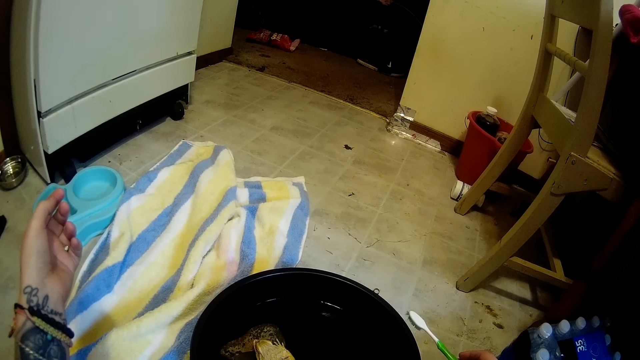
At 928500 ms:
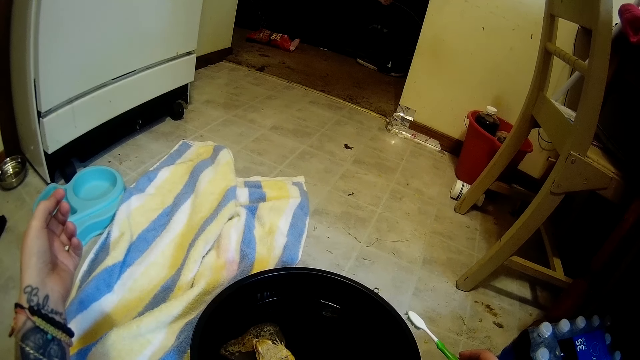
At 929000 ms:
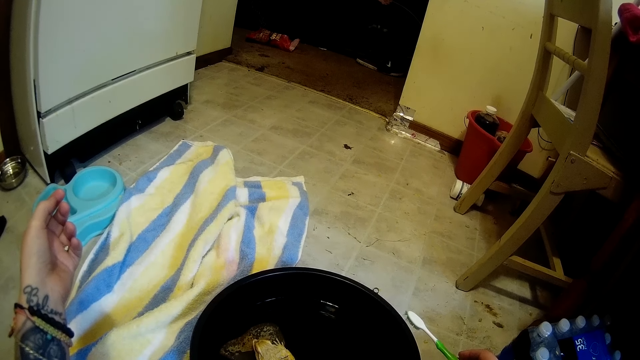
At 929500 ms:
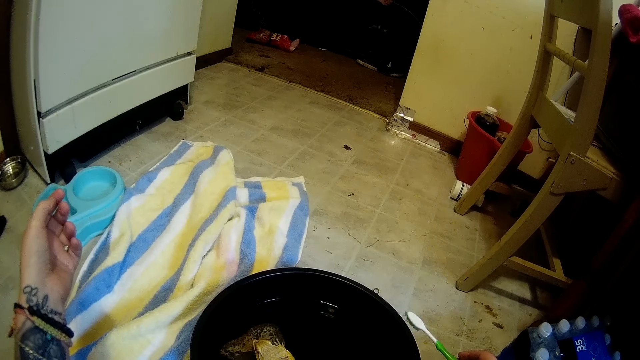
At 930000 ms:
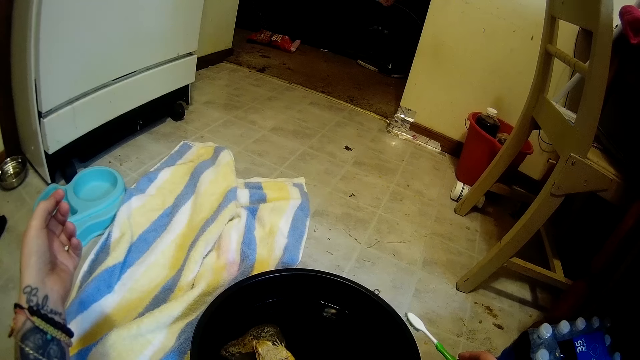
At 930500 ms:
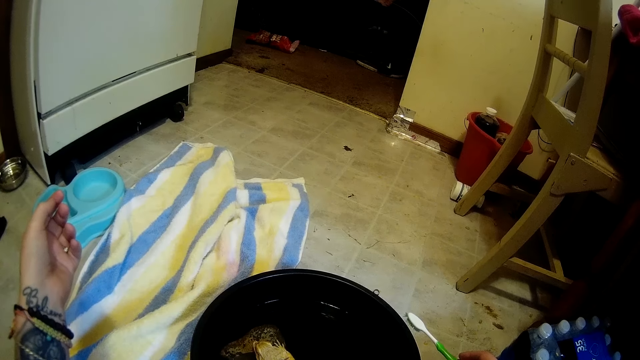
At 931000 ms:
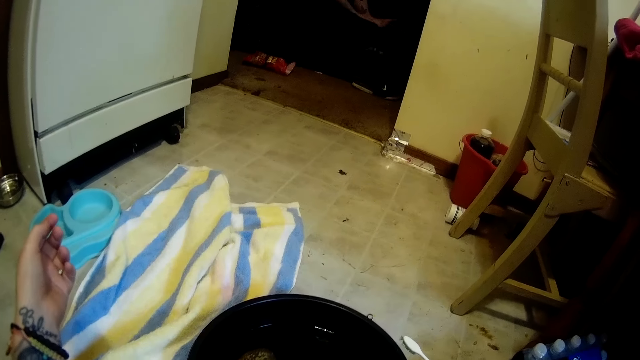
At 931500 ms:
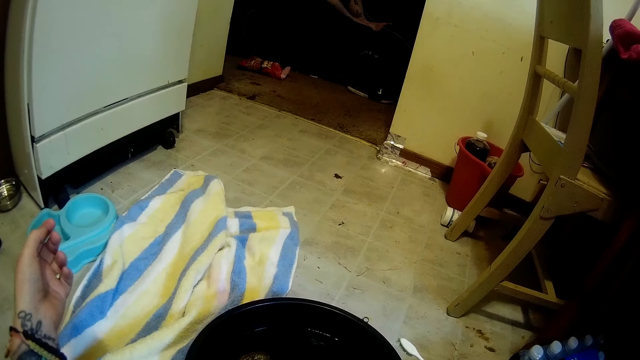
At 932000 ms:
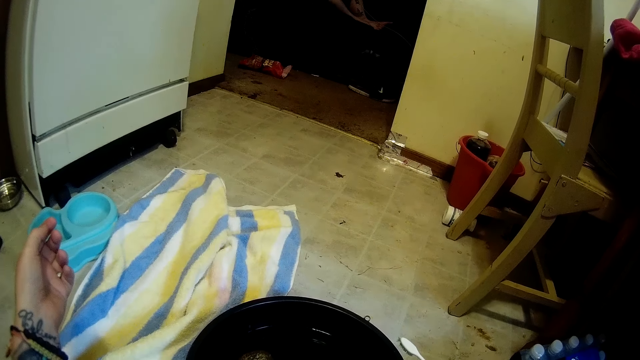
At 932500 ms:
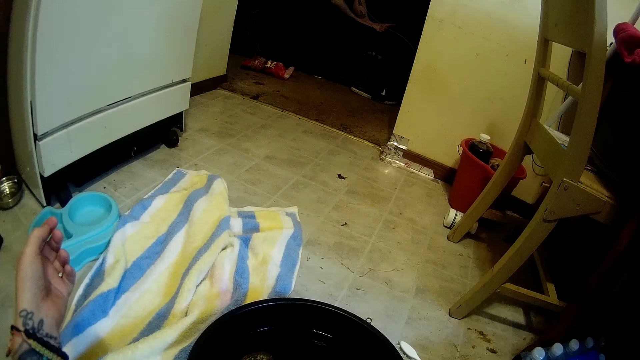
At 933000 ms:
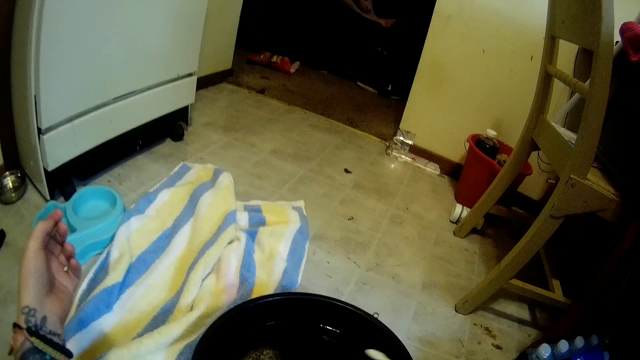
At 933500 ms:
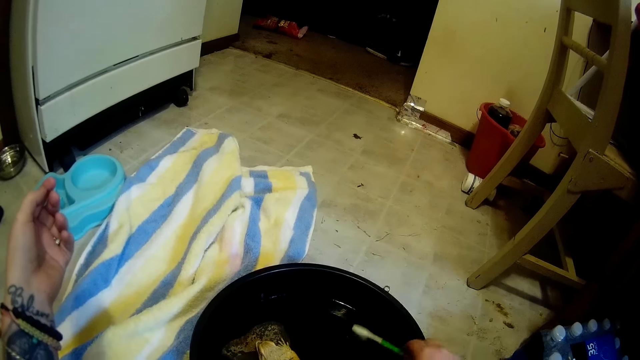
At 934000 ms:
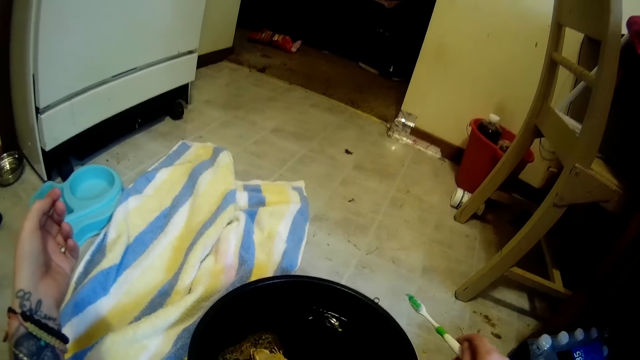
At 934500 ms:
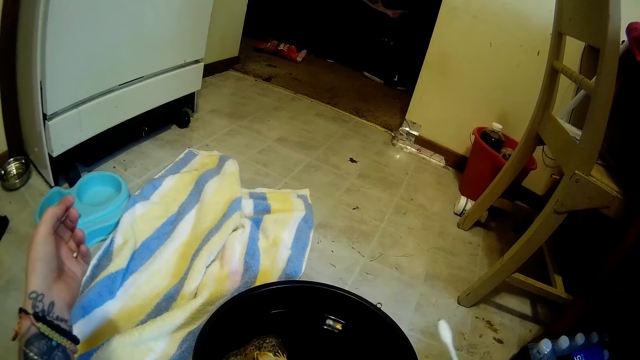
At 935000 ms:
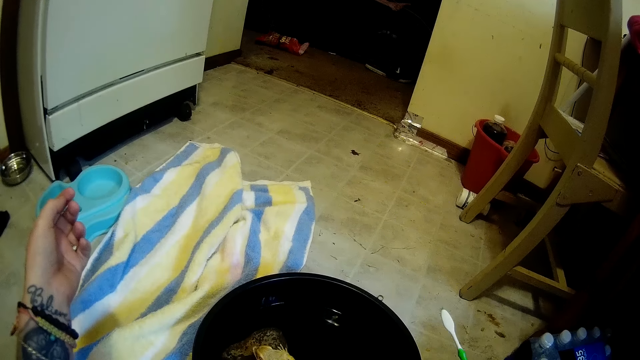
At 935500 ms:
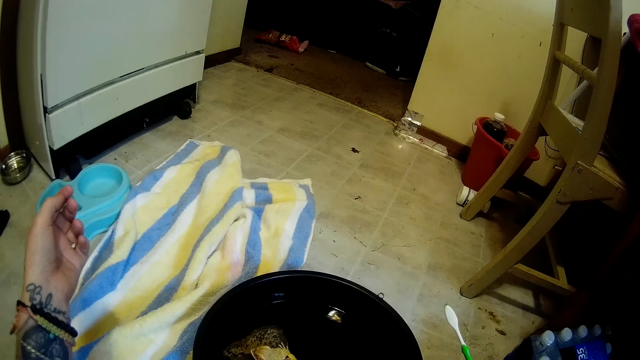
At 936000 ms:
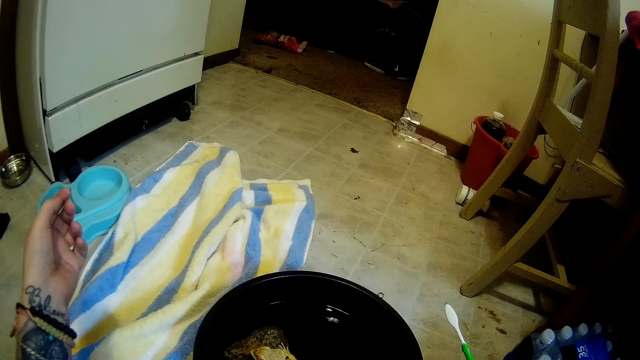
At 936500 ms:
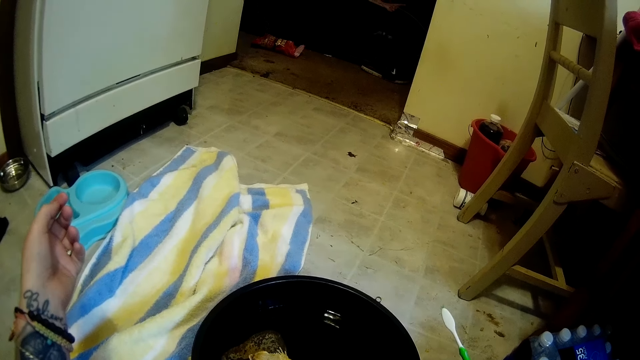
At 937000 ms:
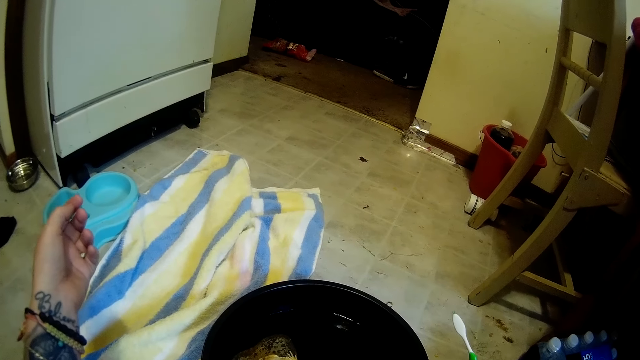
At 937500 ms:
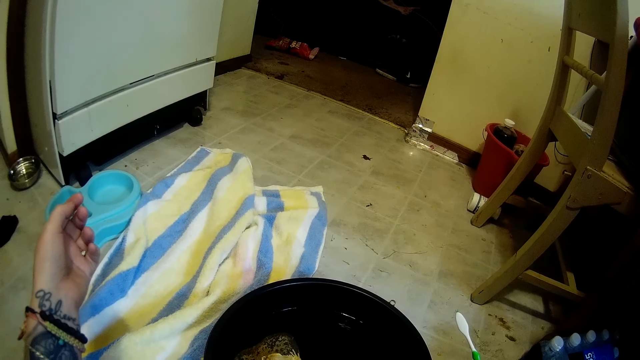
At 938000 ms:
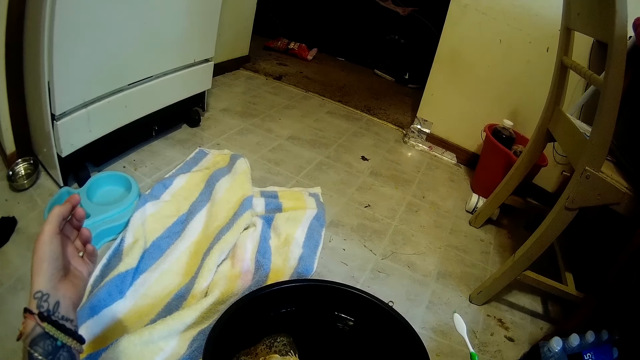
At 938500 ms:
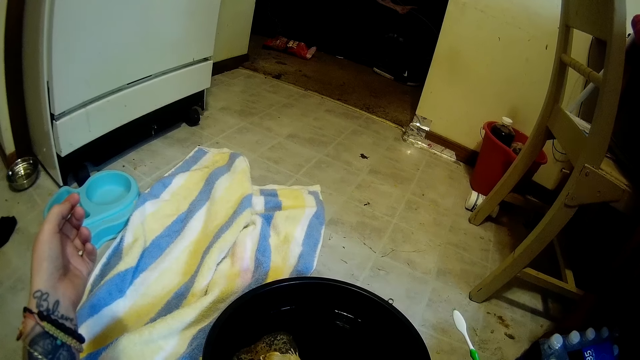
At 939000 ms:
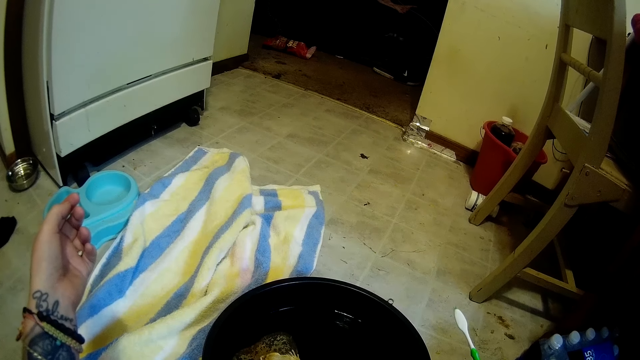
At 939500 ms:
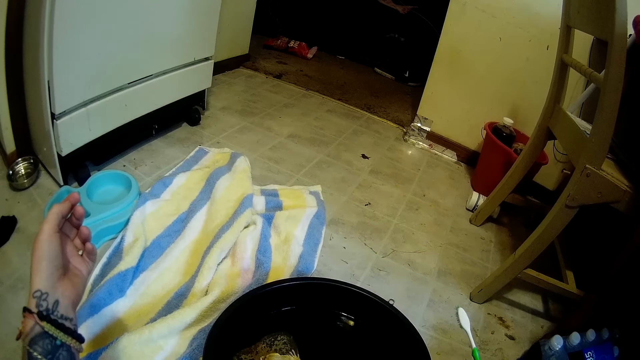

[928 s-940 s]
The camera wearer dips the brush or toothbrush into the bowl or basin. They remove the toothbrush from the basin.

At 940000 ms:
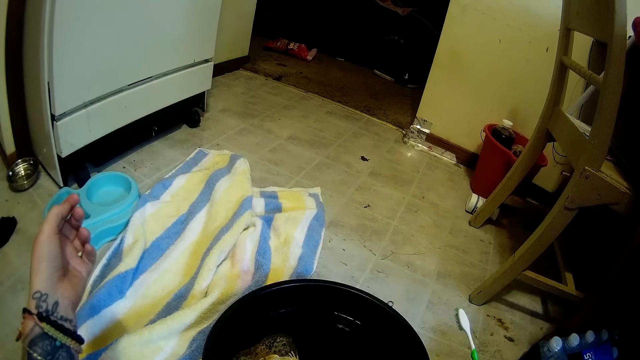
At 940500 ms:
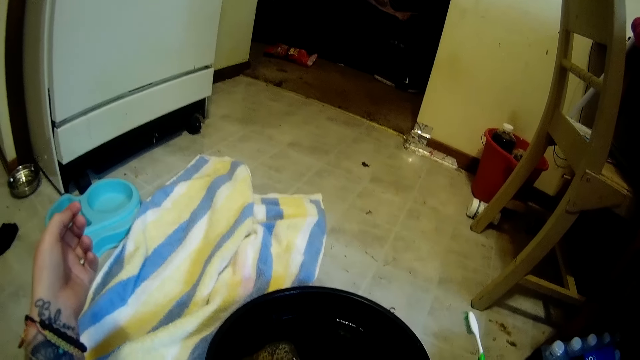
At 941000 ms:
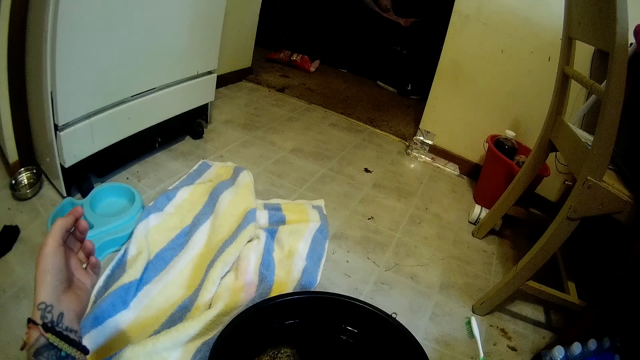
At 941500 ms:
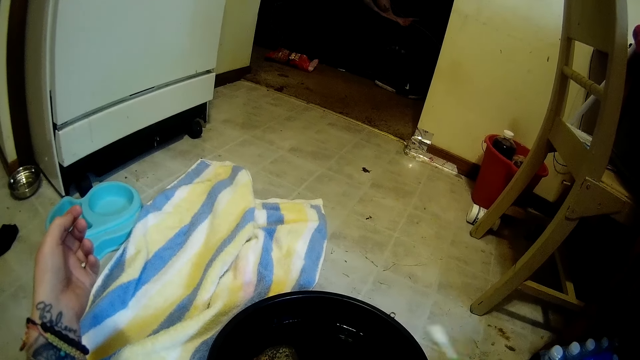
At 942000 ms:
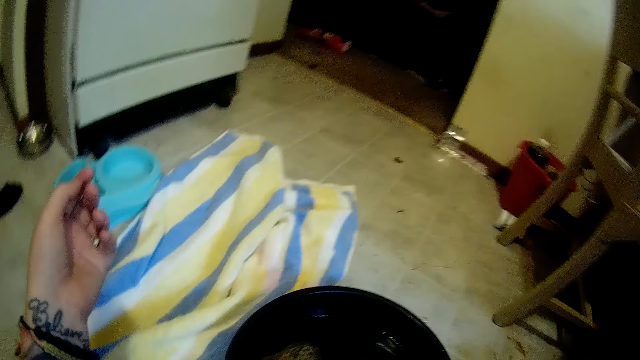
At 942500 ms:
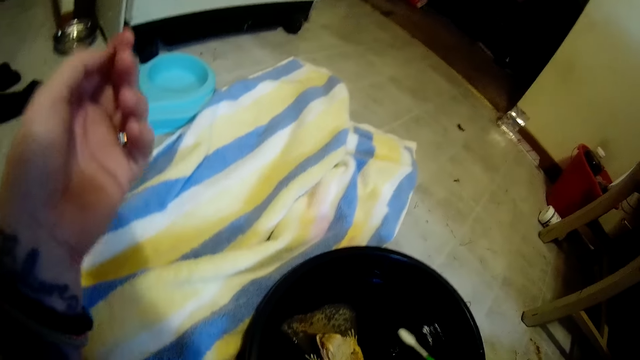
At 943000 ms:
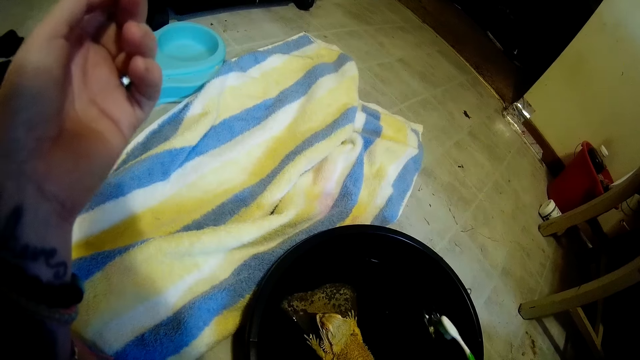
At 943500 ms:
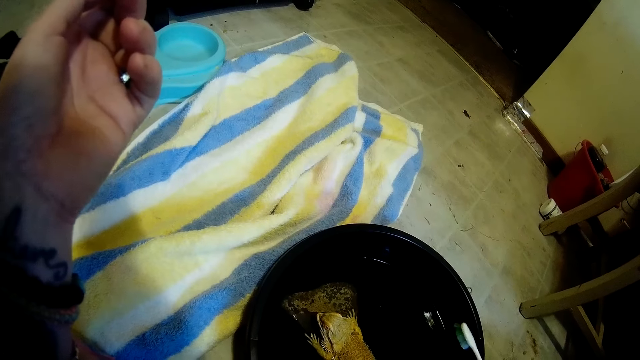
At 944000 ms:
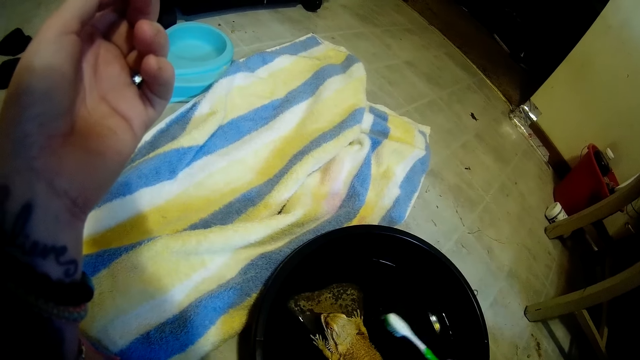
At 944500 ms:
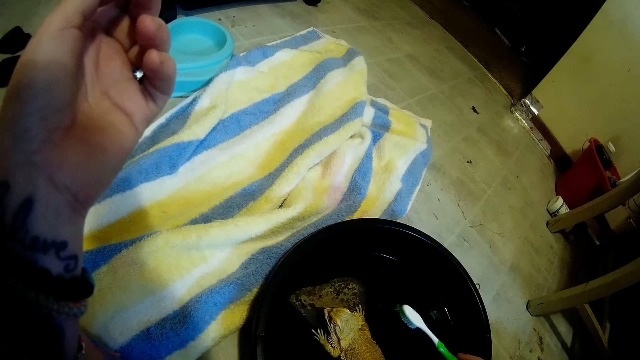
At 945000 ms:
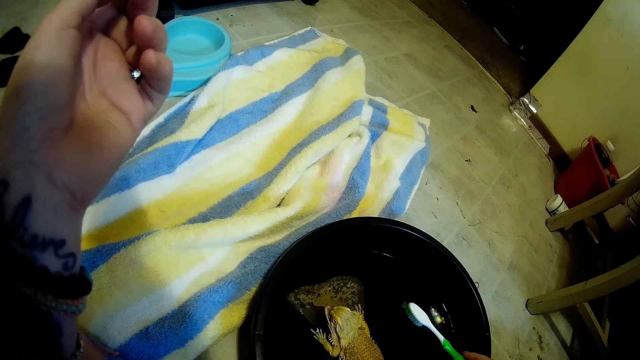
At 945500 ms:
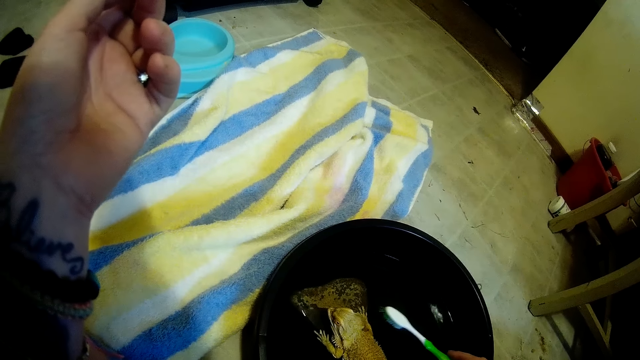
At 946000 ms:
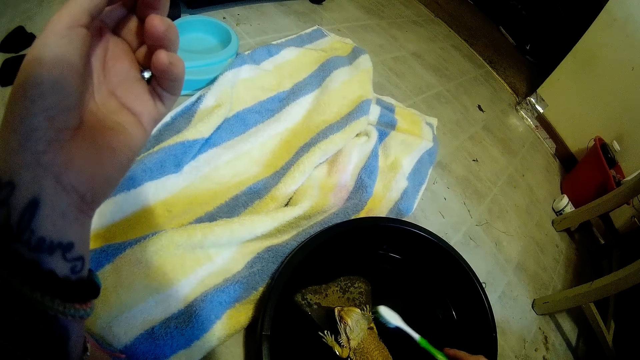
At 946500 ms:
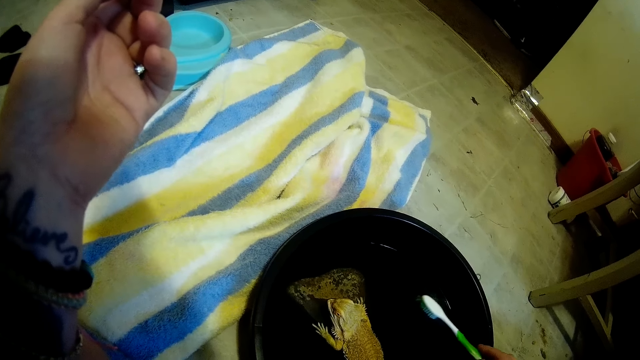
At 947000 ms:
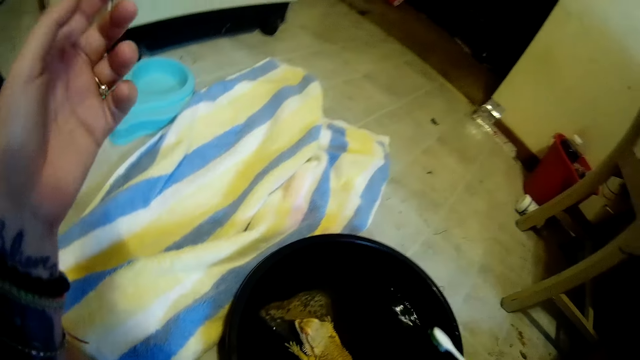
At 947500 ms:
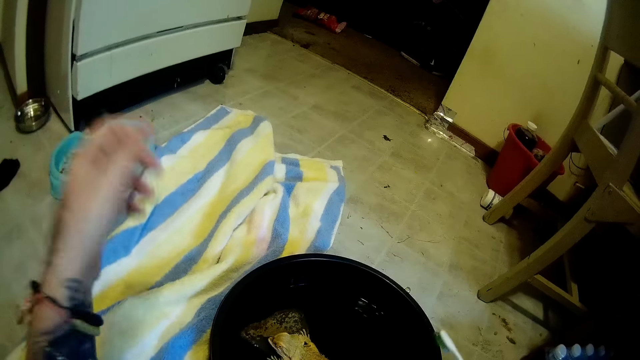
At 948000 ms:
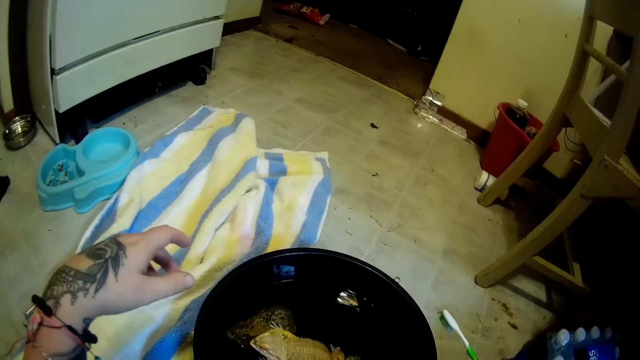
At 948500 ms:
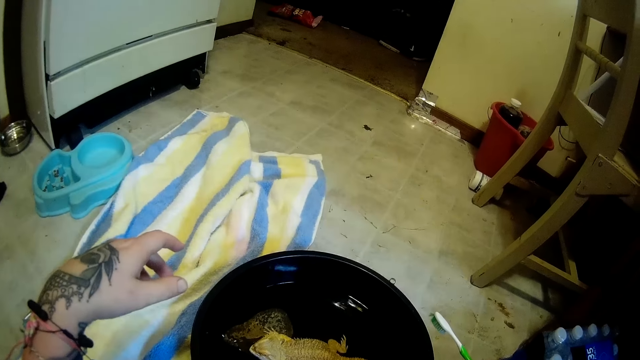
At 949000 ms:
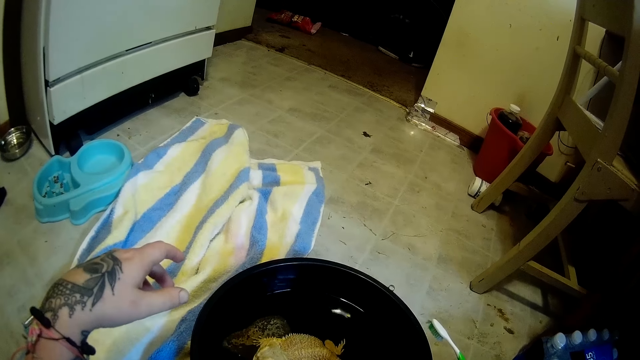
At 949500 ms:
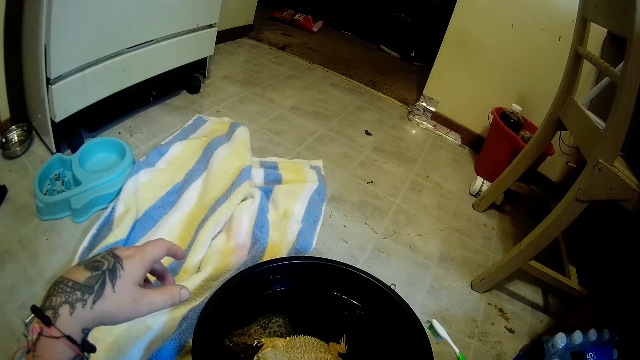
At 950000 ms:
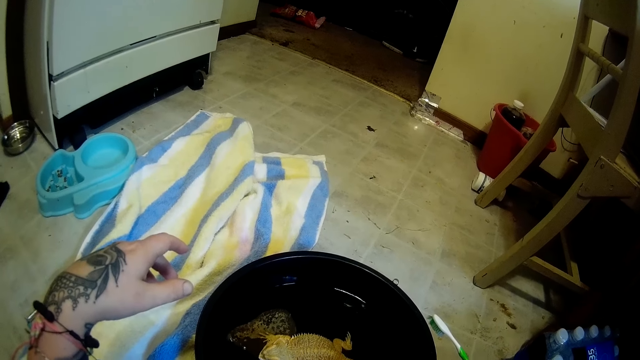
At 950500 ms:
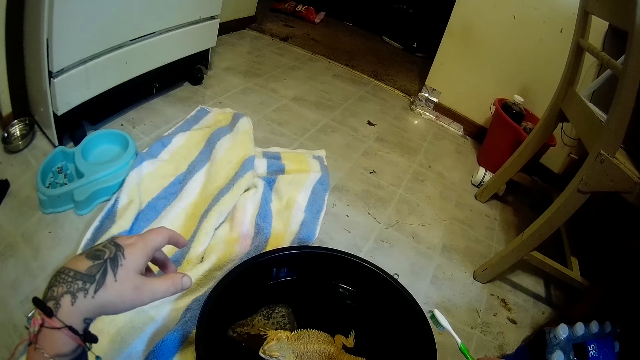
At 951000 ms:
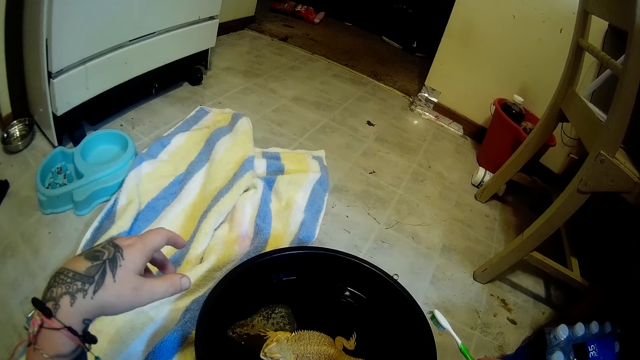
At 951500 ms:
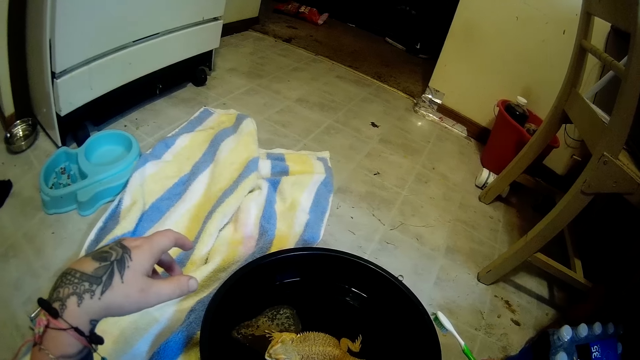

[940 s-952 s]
The camera wearer dips the brush into the bowl. They touch the chameleon with the brush. They remove the toothbrush from the water. The bearded dragon lizard poops in the bowl.
